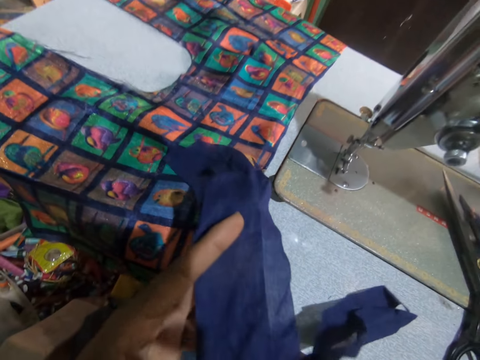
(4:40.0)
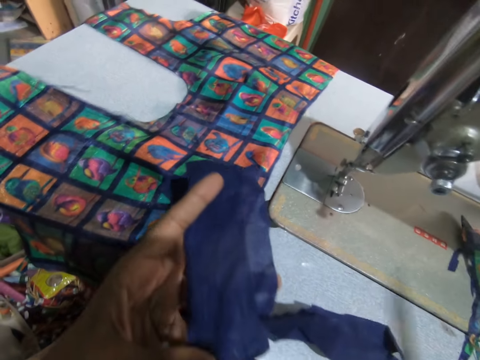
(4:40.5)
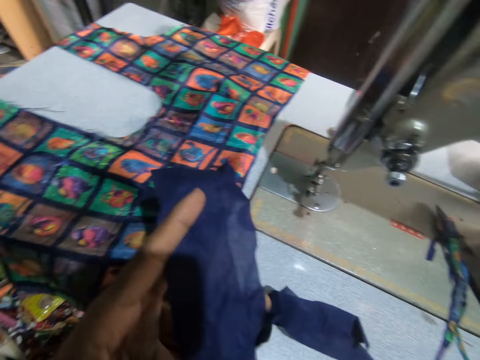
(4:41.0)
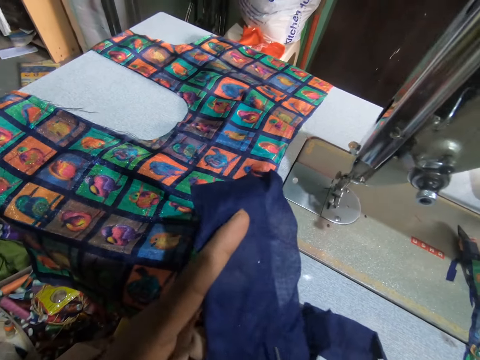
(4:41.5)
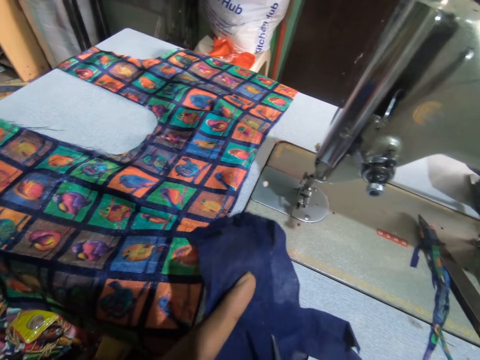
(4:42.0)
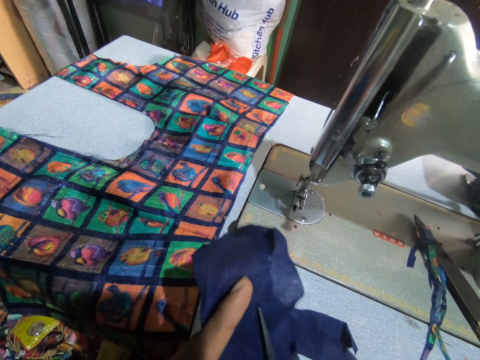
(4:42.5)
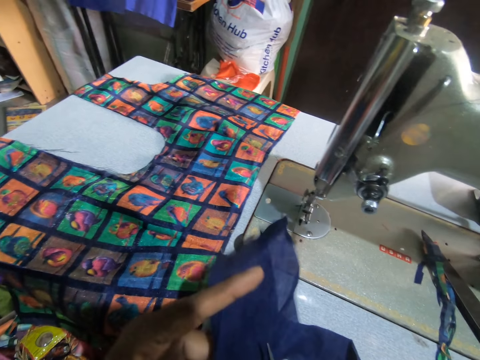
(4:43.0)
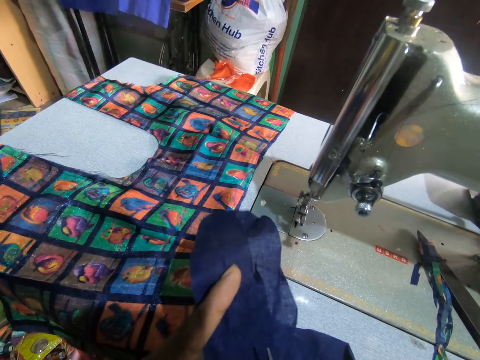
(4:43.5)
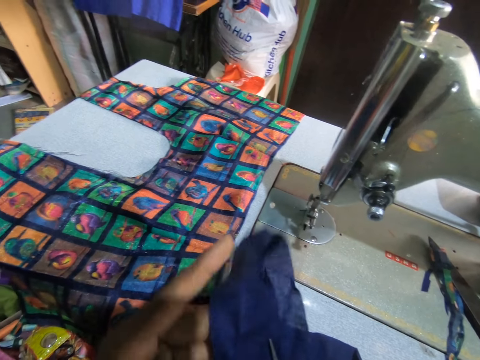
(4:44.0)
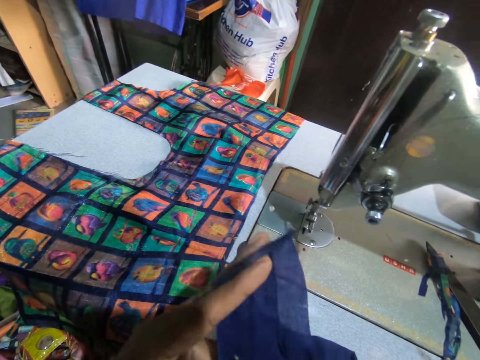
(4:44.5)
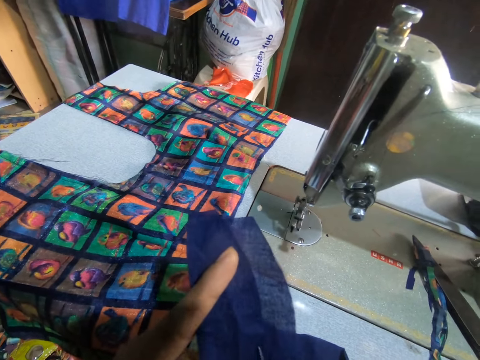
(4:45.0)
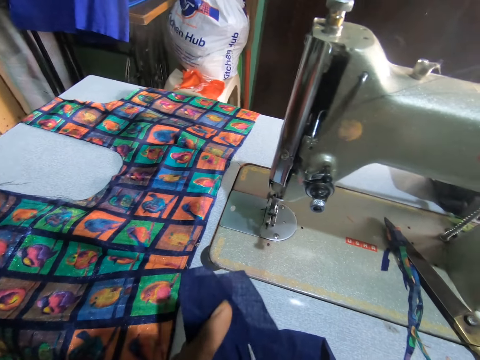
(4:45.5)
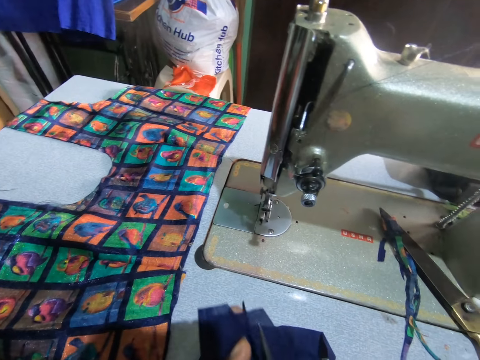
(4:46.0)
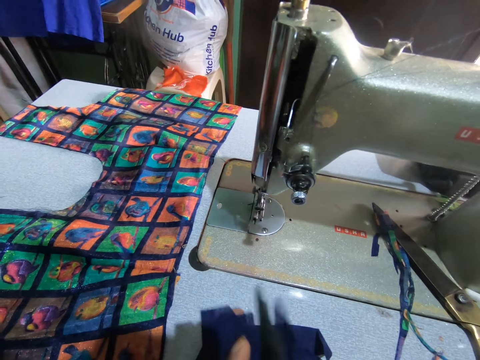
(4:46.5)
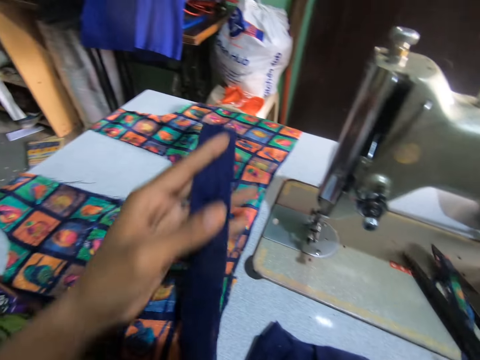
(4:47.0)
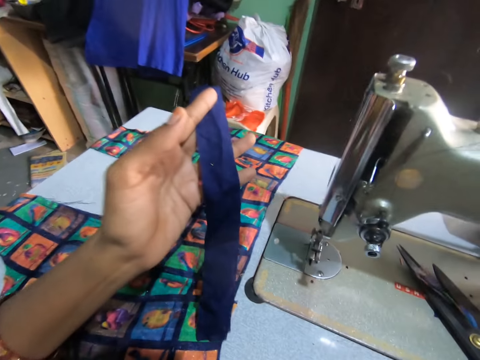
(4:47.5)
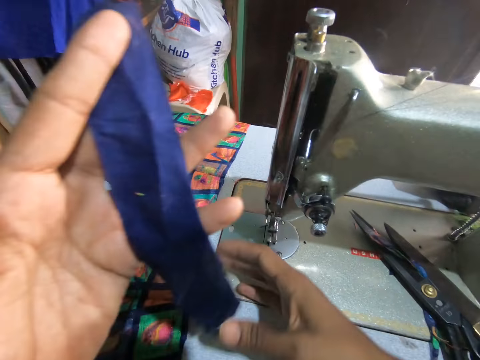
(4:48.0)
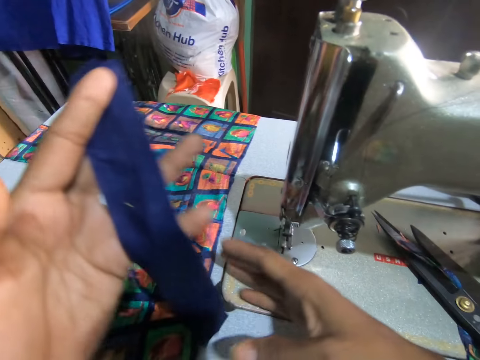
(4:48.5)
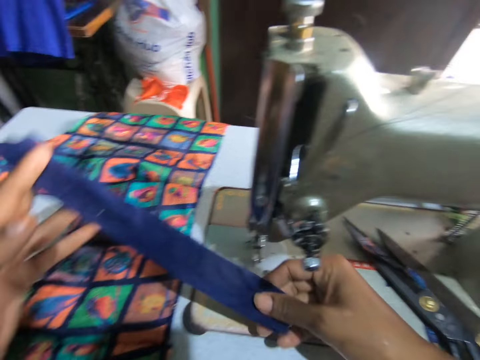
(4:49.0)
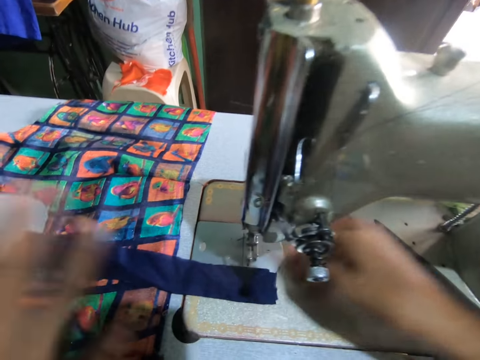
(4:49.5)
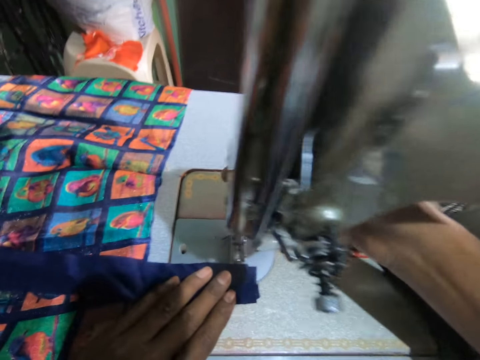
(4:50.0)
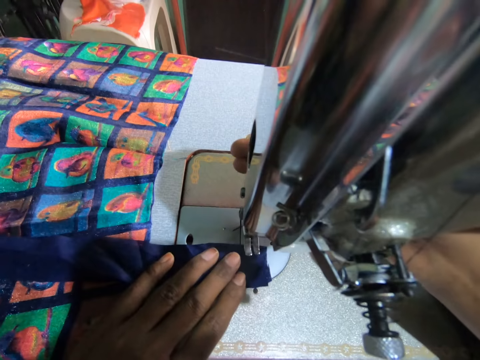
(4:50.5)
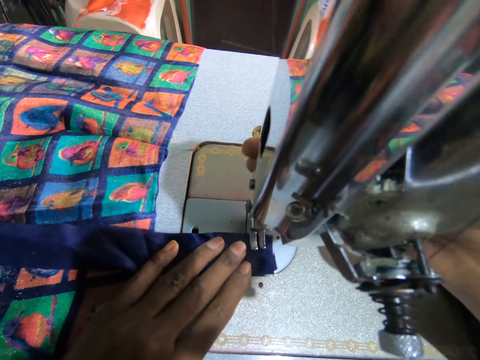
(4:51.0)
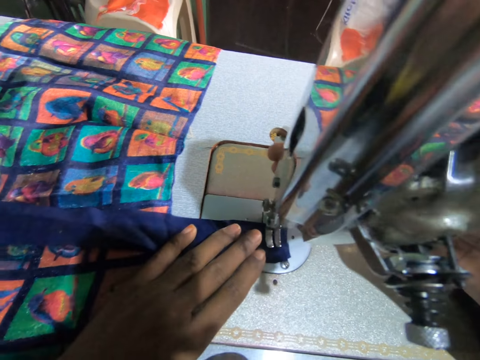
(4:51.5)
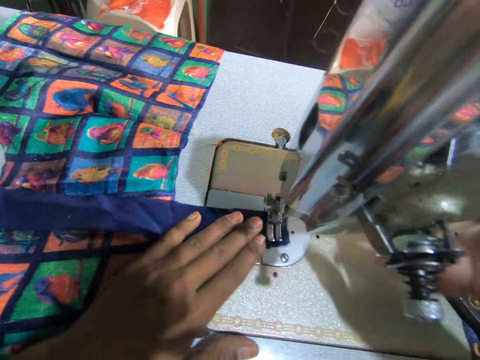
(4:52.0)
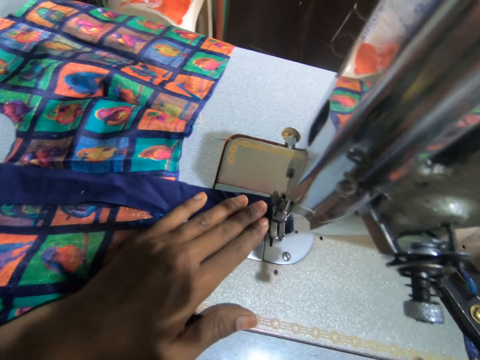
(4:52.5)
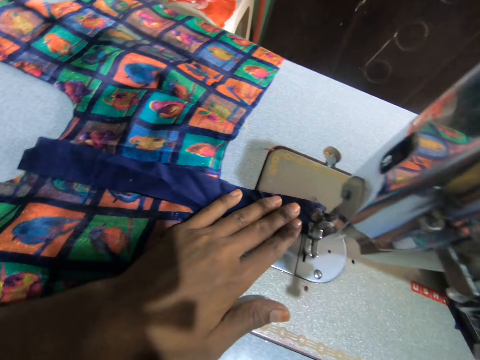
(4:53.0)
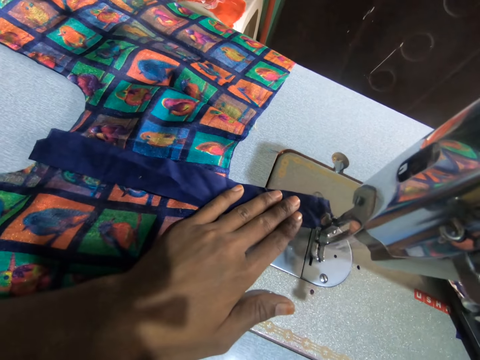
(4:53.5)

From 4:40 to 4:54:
The camera wearer picks a scissor with a hand. They cut a material with the scissor. They put down the scissor. They hold the material with hands and put down the material with hands. They move a presser ball lifter with a hand. They sew the materials with a sewing machine.

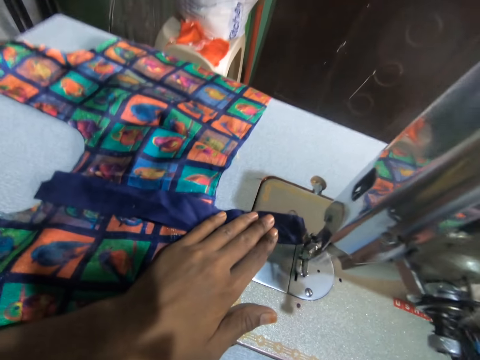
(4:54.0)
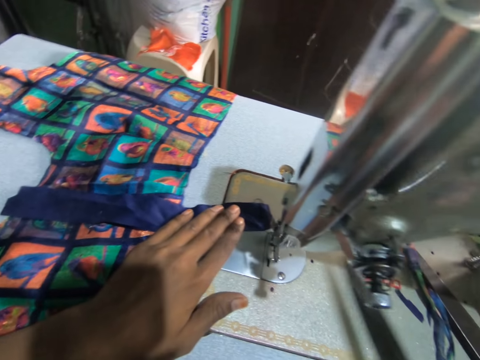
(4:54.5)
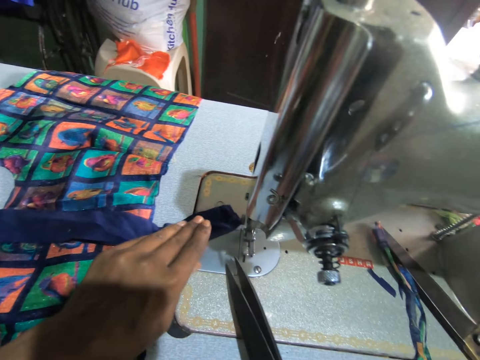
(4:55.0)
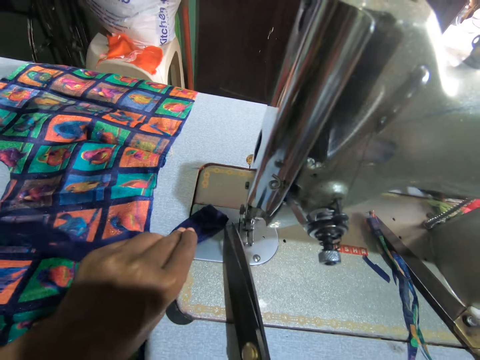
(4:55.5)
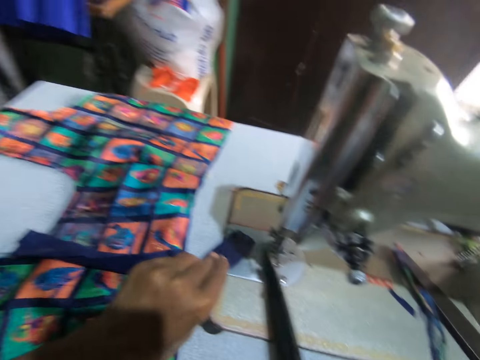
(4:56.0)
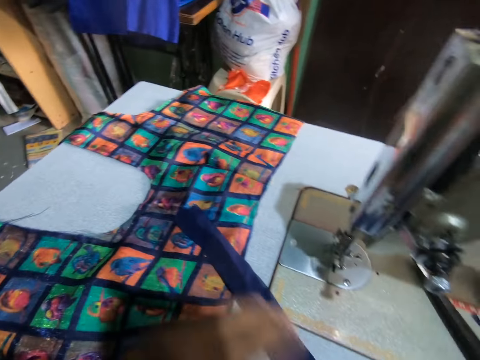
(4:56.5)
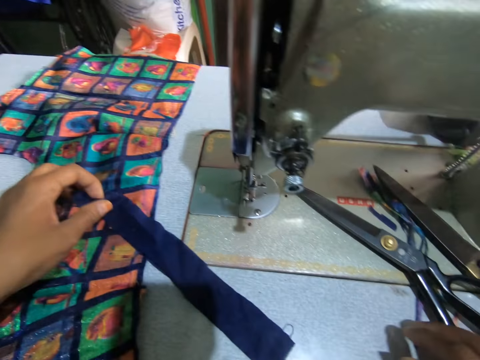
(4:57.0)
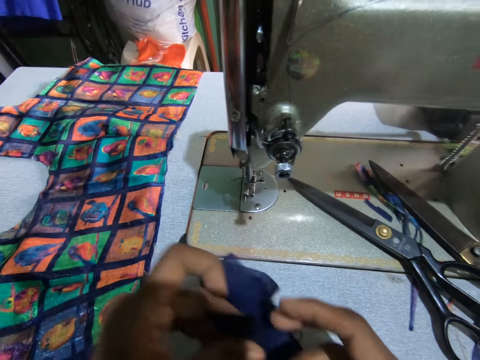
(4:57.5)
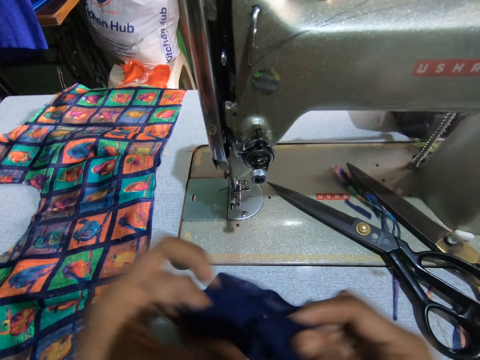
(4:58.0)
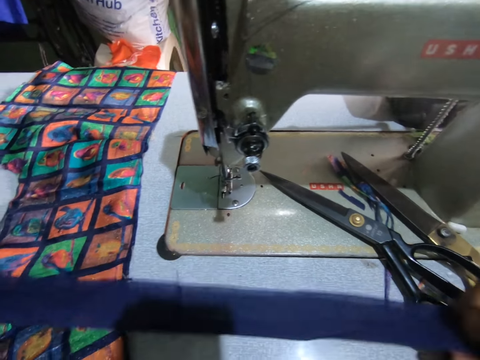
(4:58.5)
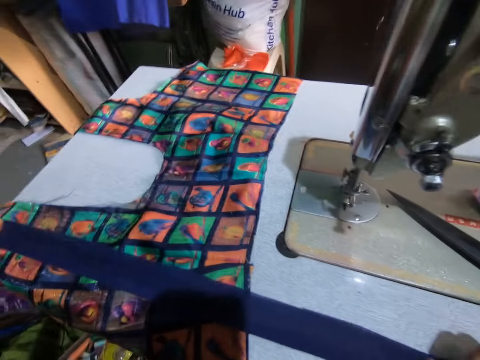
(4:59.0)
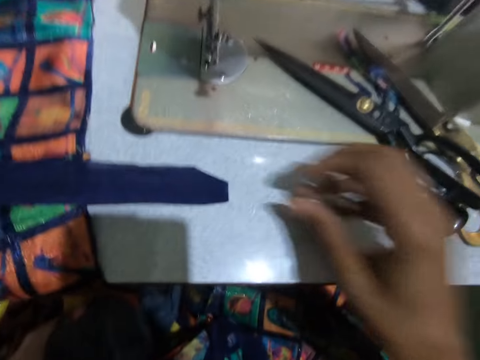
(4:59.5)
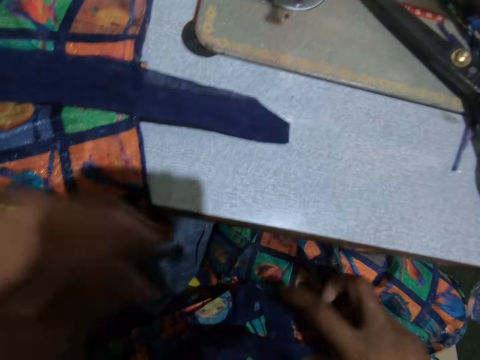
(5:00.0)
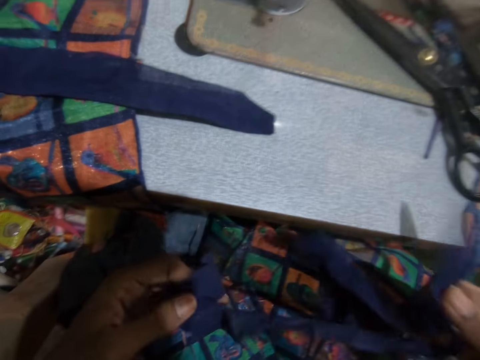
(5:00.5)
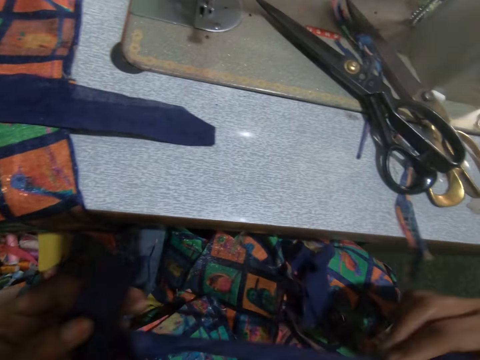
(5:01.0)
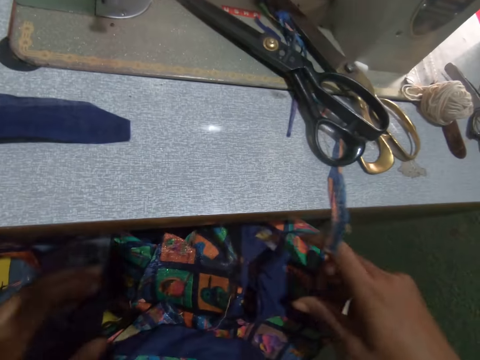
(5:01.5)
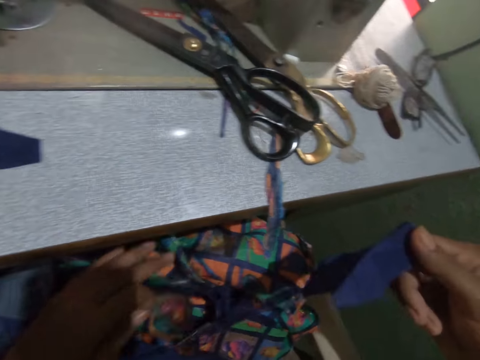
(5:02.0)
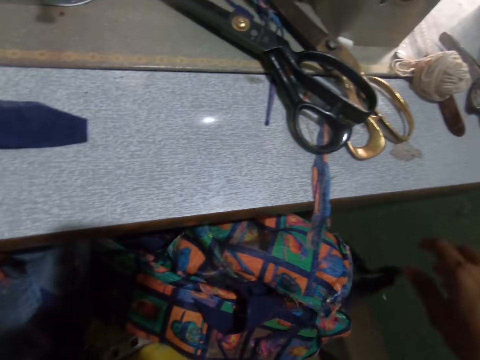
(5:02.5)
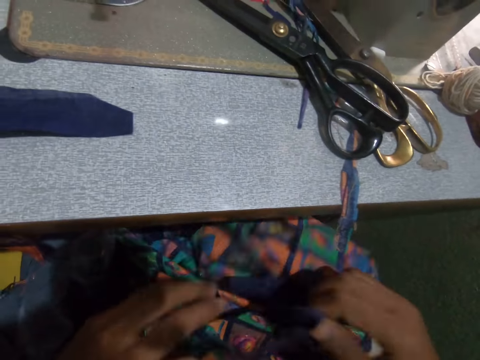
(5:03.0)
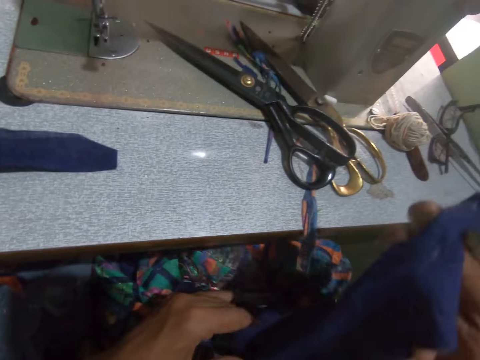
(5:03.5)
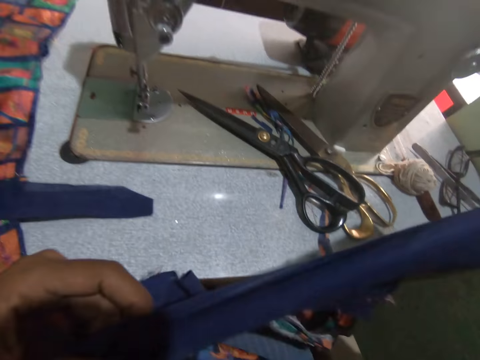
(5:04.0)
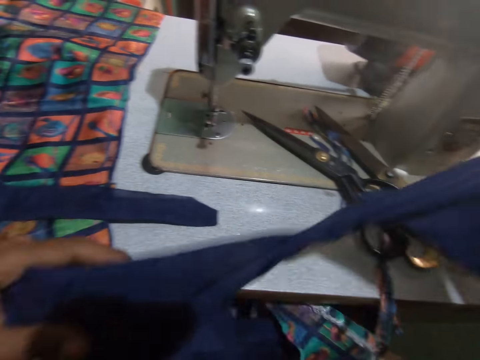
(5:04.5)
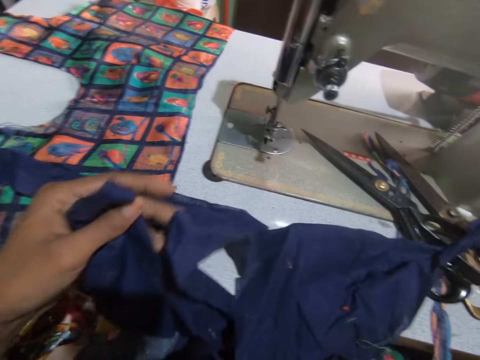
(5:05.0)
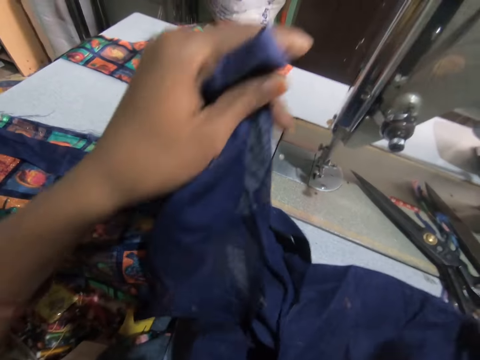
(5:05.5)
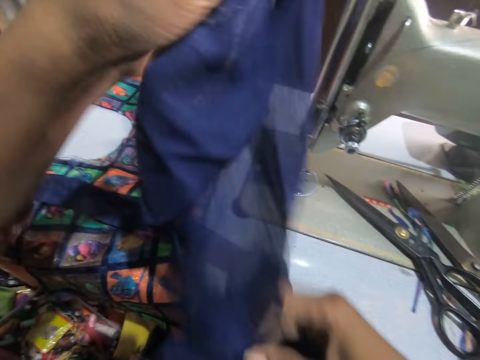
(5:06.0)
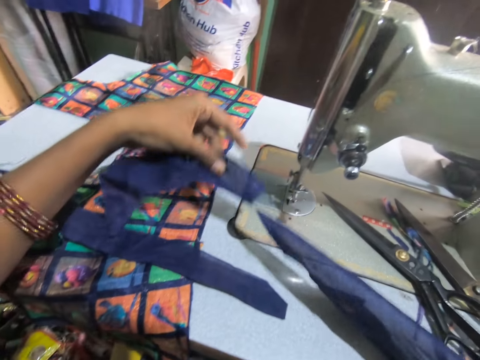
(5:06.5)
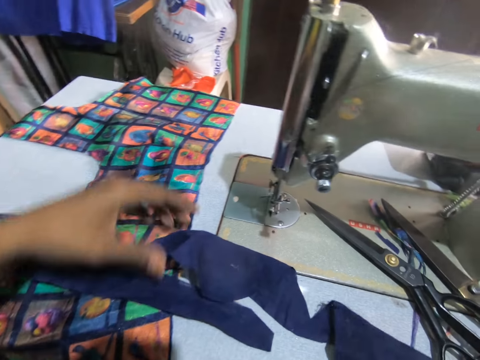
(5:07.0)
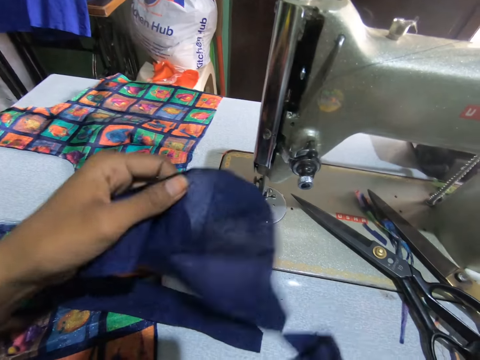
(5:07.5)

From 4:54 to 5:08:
The camera wearer picks up a scissor with a hand. They cut a thread with the scissor. They put down the scissor. They pick up a material with a hand. They spread the material with hands. They put down the material with hands. They pick up the material with hands. They put down the material. They pick up the material with a hand. They carry another lining. They hold the material with hands.
